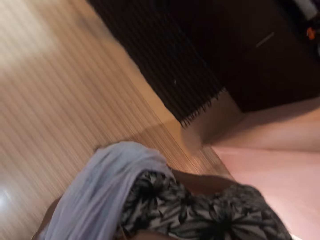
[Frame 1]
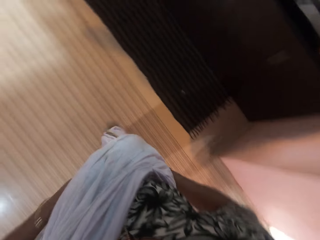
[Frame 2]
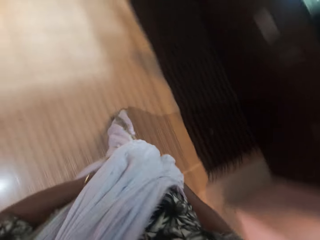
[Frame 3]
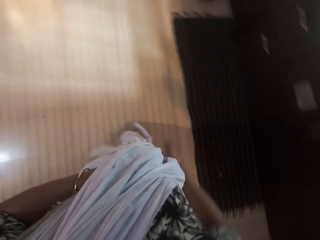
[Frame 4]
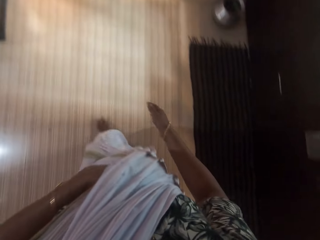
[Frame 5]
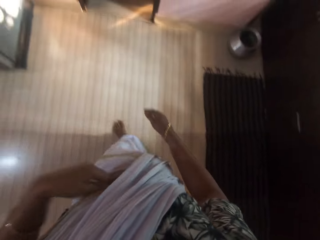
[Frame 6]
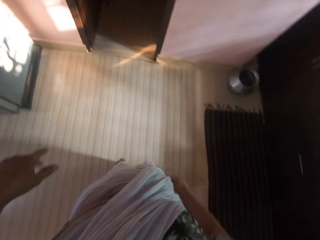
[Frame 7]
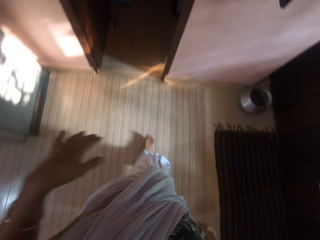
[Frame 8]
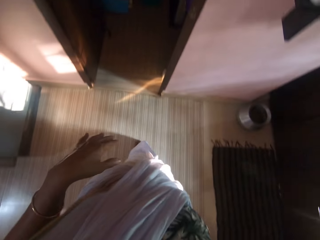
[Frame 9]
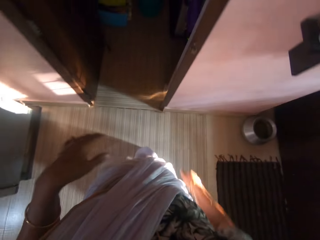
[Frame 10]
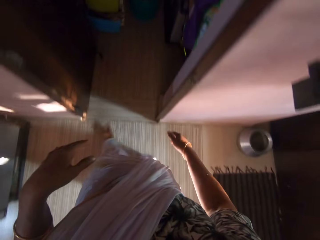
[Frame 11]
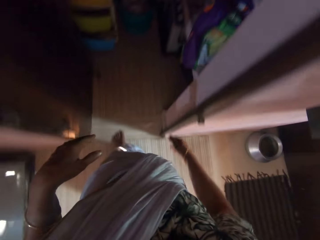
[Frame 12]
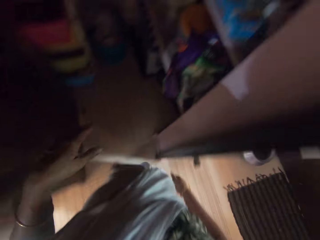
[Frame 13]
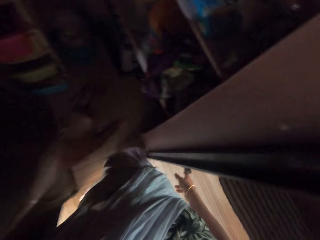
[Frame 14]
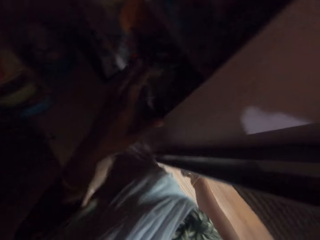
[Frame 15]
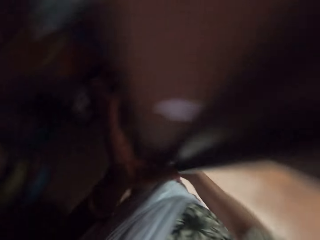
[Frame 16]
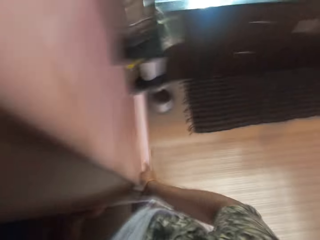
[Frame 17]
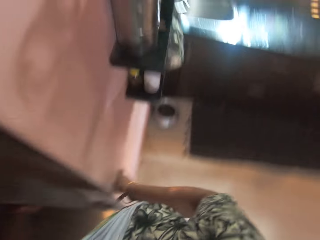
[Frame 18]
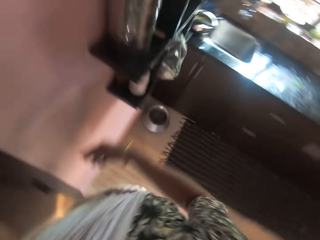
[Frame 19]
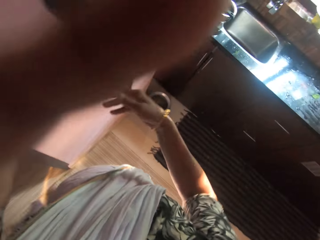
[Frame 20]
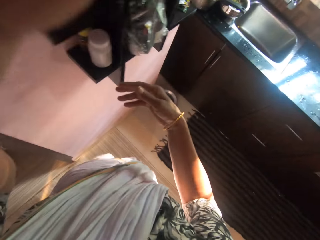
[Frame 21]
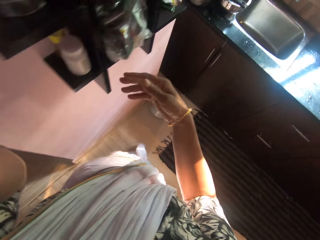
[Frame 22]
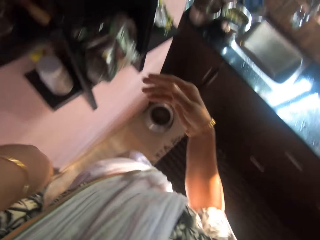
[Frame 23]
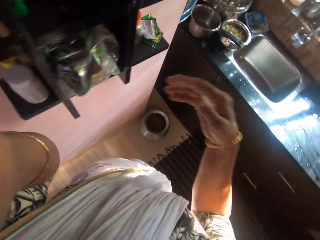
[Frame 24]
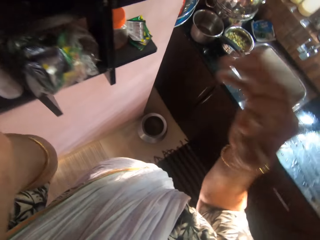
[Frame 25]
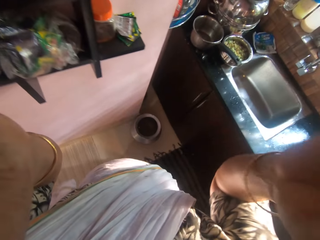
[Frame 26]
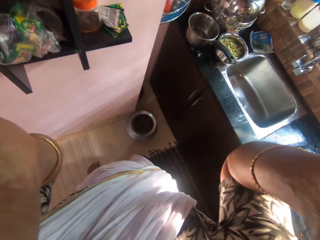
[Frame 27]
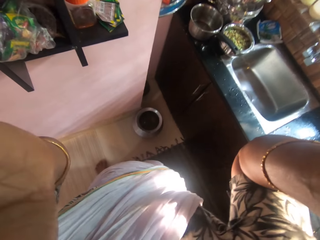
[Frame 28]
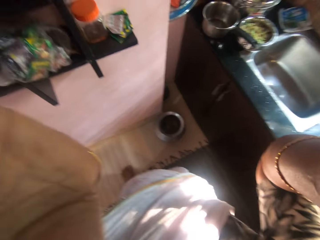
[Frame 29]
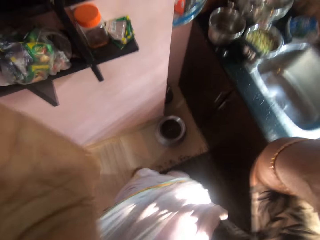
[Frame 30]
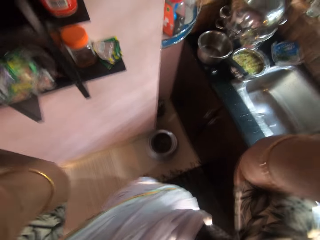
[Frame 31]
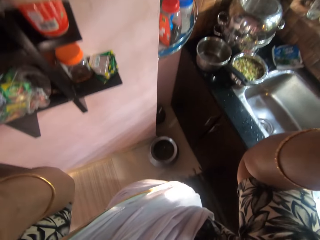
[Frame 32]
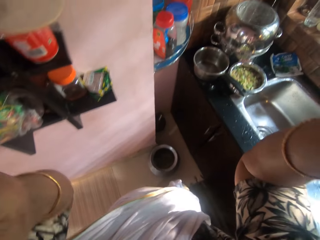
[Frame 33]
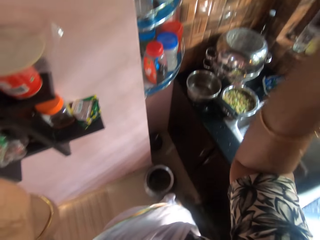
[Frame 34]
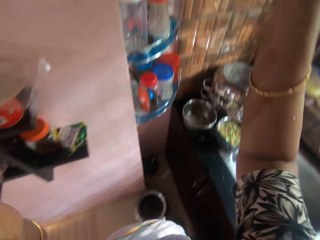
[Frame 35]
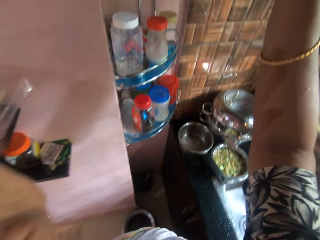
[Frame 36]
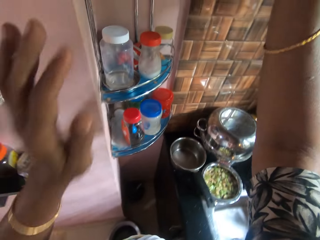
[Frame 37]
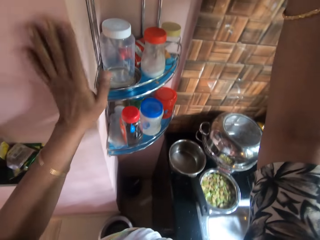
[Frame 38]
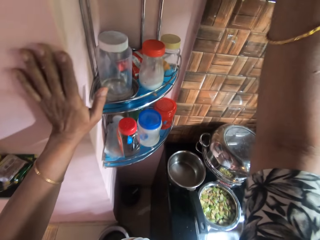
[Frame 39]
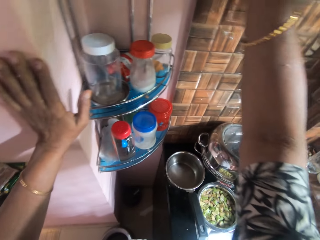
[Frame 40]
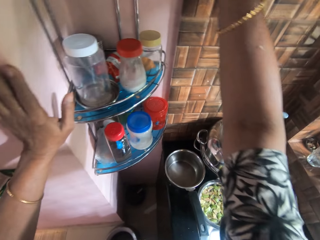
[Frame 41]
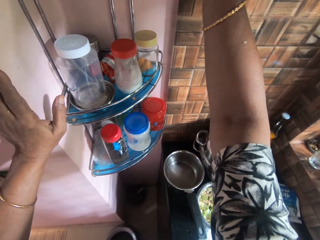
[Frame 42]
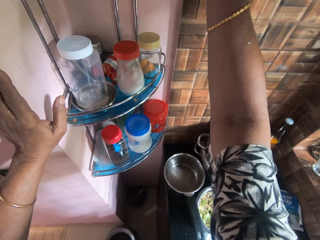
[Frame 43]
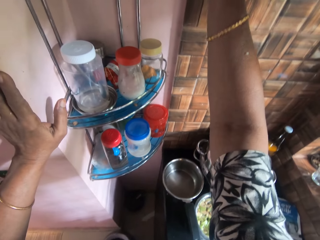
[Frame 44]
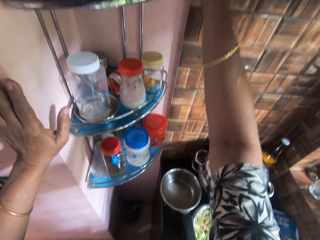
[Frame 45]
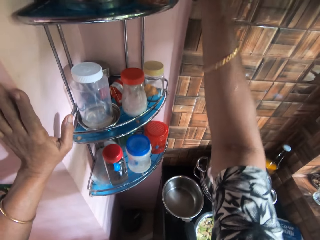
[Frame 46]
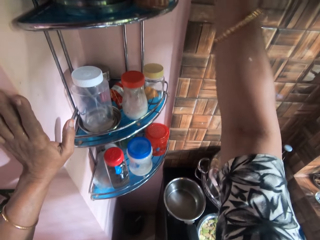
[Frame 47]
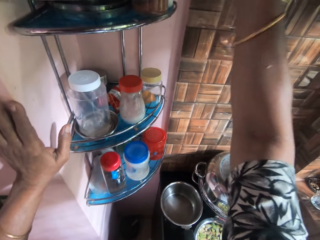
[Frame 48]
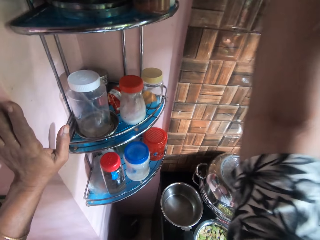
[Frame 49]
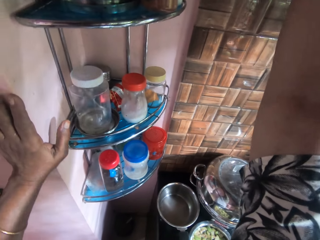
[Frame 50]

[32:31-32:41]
The camera wearer raises both hands. They hold the wall.

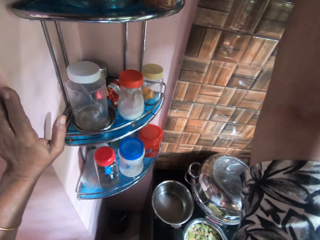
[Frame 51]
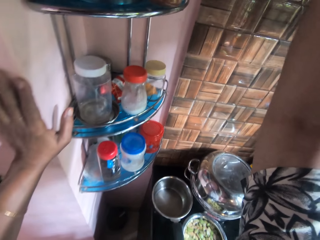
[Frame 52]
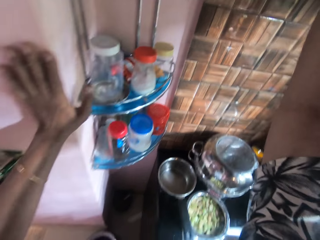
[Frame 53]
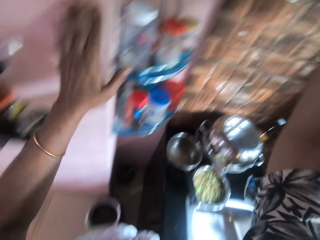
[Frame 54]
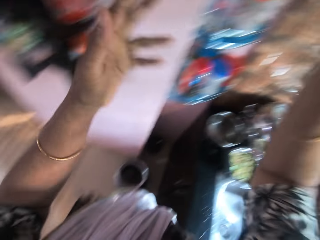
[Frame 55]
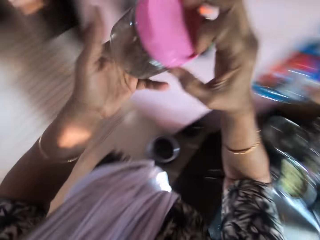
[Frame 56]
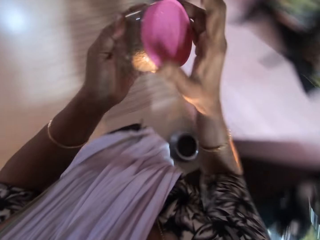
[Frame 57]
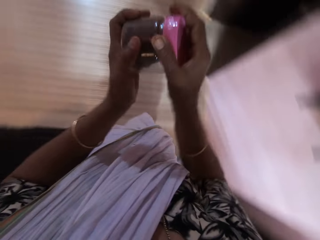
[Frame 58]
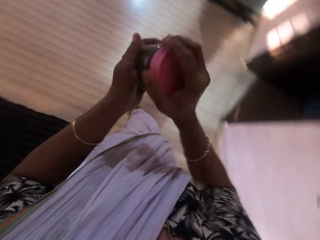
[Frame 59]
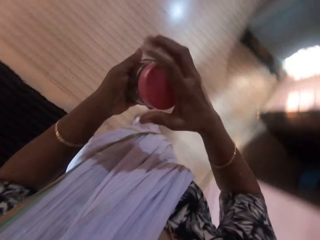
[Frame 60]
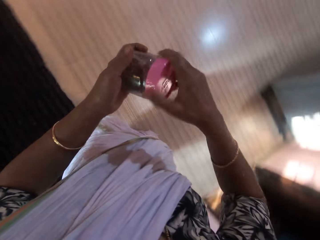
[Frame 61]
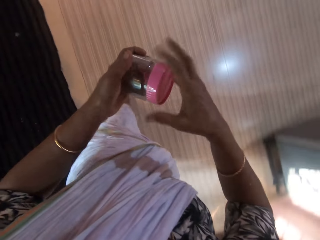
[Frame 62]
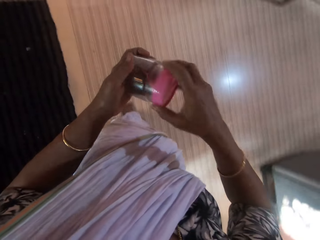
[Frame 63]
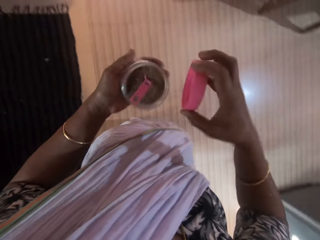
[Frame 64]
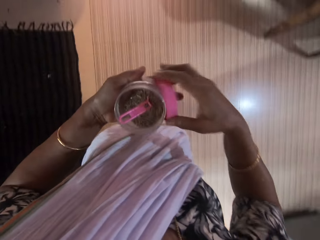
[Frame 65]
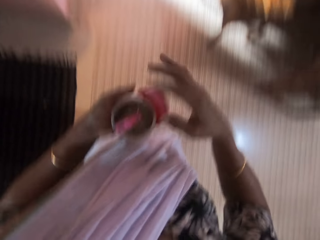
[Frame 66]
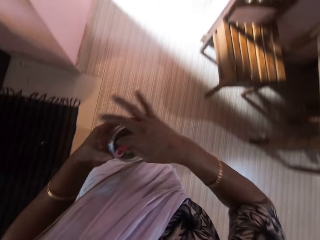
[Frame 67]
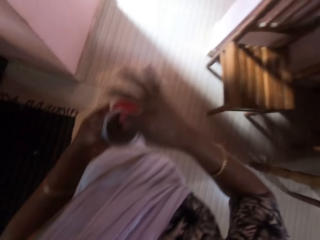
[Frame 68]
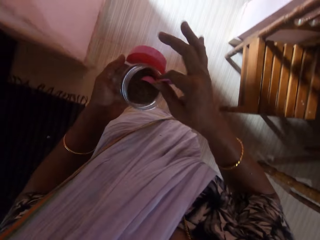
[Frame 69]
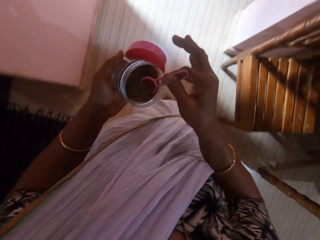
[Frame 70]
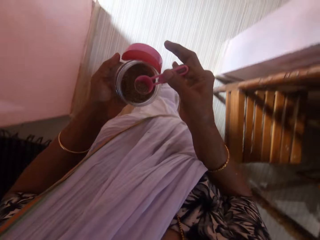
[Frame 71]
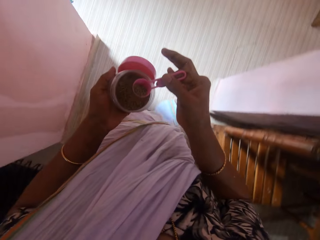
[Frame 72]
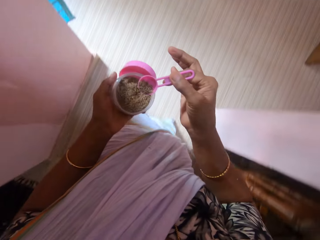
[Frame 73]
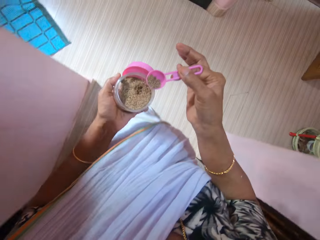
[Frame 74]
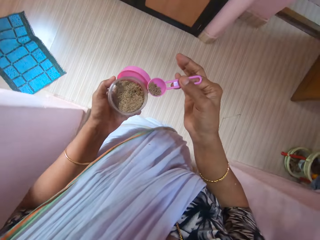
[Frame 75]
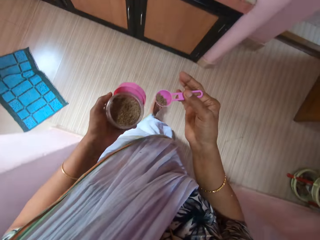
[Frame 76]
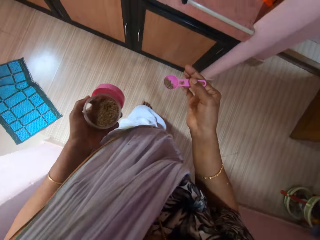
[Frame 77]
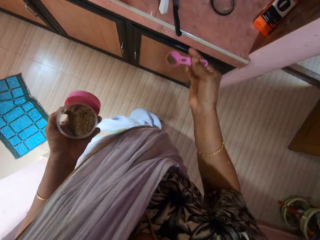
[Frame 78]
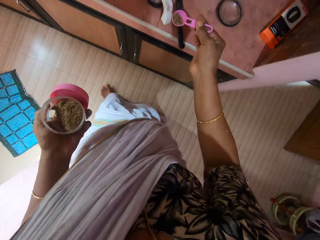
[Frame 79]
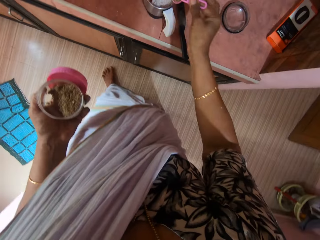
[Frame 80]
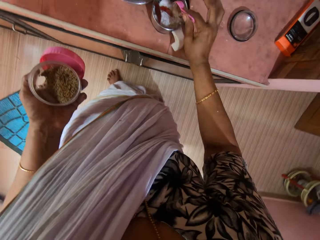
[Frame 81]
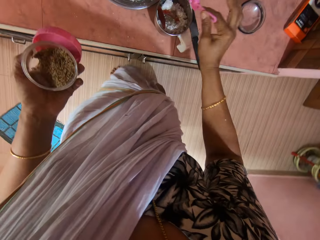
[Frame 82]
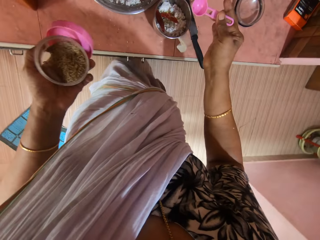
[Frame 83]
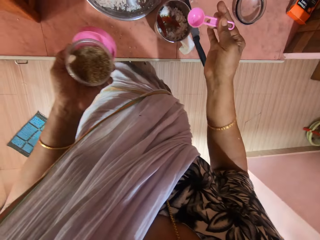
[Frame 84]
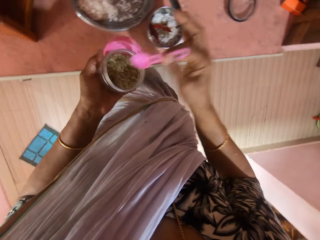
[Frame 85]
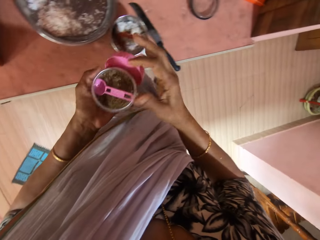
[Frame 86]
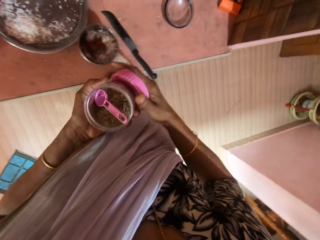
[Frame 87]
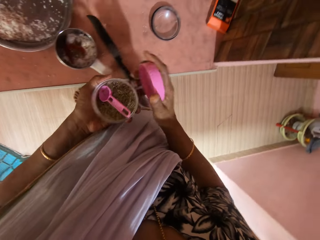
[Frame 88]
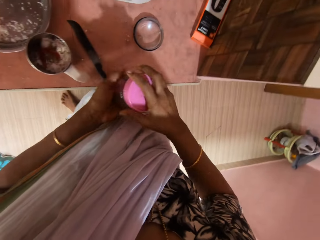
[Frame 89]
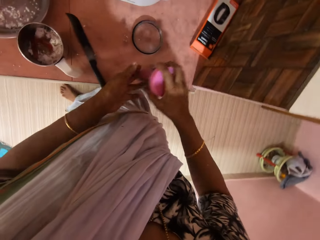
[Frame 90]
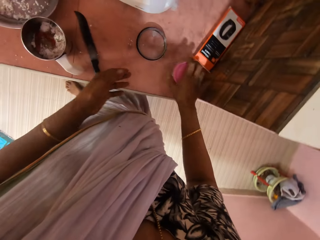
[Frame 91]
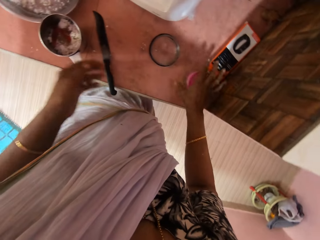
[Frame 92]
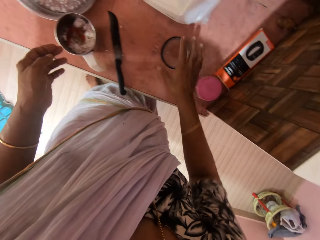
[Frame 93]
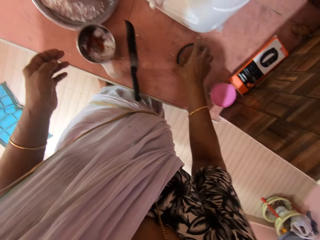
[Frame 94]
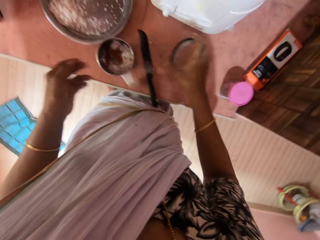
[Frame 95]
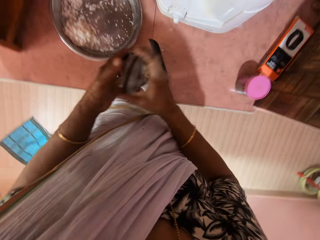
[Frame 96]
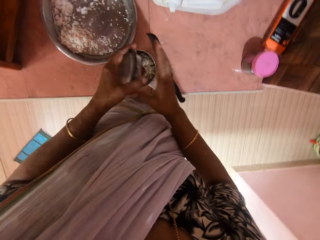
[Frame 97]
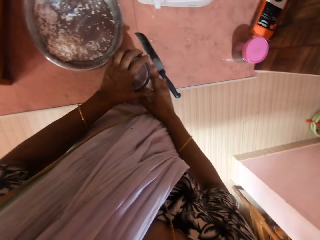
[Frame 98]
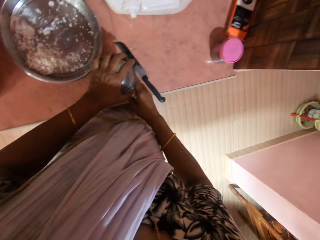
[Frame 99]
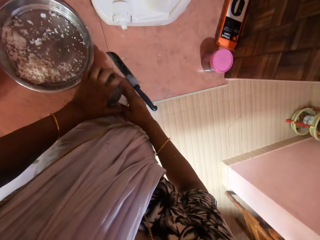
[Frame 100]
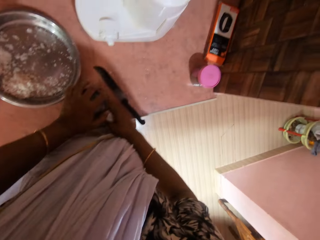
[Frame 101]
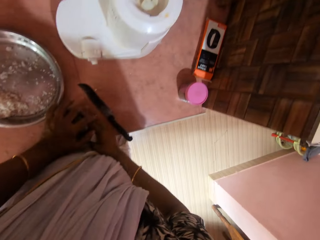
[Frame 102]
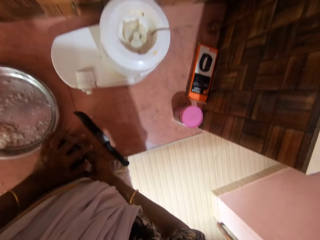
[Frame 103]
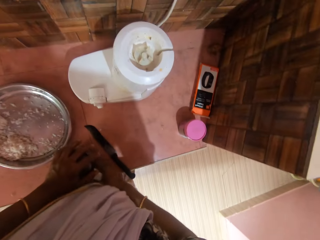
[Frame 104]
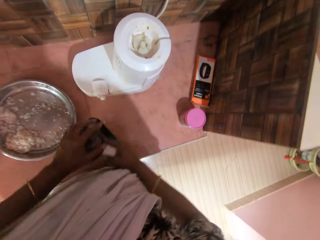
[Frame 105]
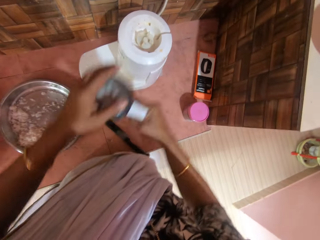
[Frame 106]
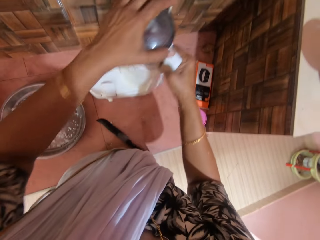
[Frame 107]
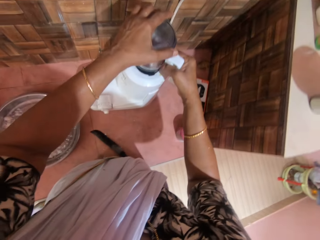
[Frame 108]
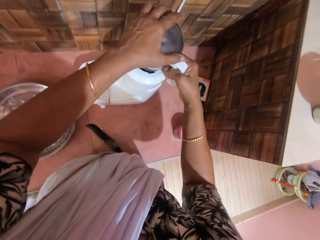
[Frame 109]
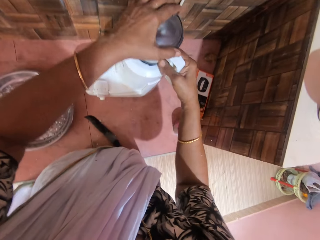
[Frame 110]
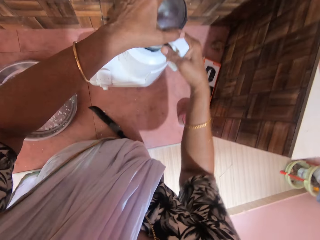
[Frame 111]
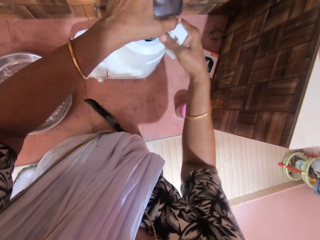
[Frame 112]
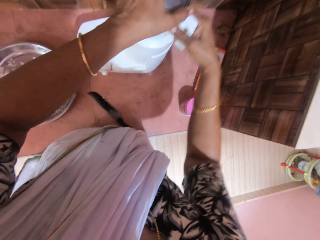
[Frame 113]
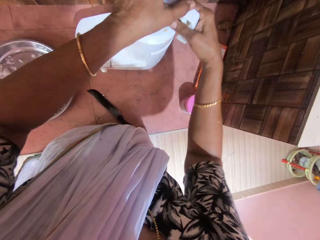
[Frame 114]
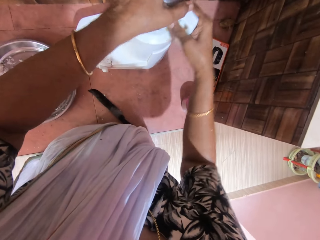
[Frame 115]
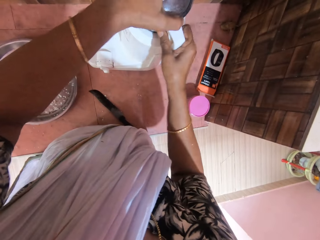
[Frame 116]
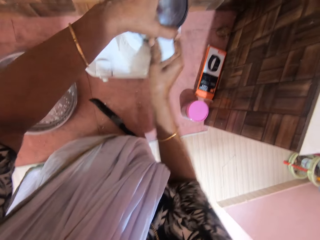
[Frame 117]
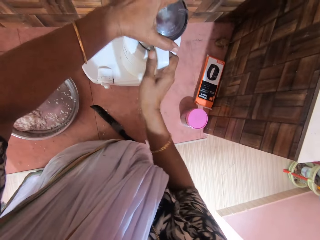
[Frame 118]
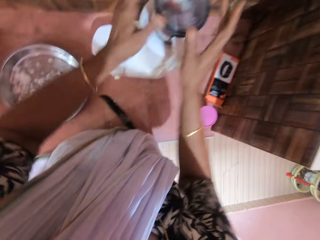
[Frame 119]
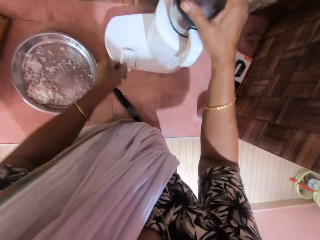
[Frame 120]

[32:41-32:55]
The camera wearer picks a jar from a spice rack with her right hand. She passes the jar from her right hand to her left hand. She removes a lid from the jar in her left hand with her right hand. She picks a spoon from the jar with her right hand. She scoops some spice from the jar with the spoon in her right hand. She moves. She pours the spice in the spoon in her right hand into the blender cup on the table. She drops the spoon in her right hand into the jar in her left hand. She passes the lid from her left hand to her right hand. She places the lid on the jar in her left hand with her right hand. She drops the jar on the table with her right hand. She takes a cover from the table with her right hand. She passes the cover from her right hand to her left hand. She holds the cover with both hands. She places the cover on the blender cup on the table with her left hand. She picks the blender cup from the table with both hands. She places the blender cup on the blender engine with both hands. She adjusts the blender.
